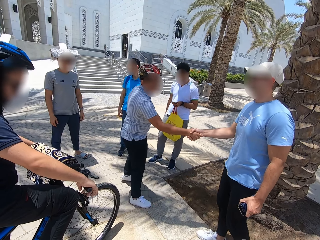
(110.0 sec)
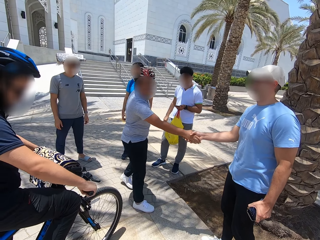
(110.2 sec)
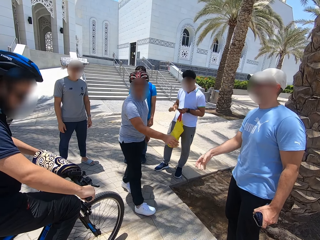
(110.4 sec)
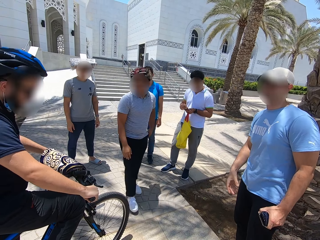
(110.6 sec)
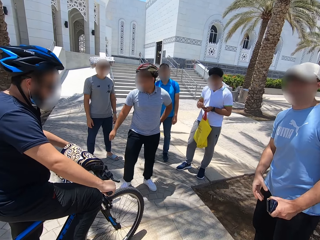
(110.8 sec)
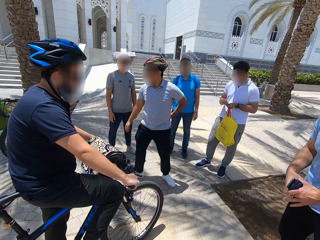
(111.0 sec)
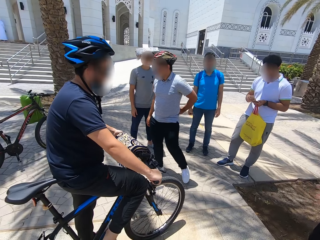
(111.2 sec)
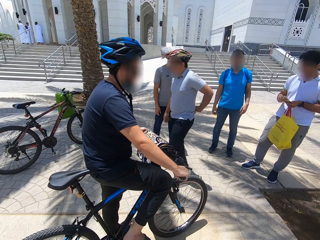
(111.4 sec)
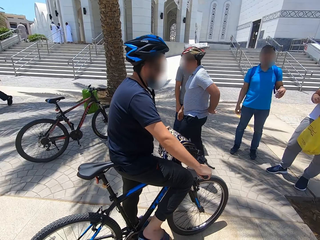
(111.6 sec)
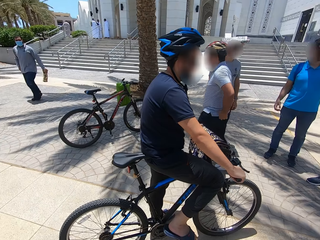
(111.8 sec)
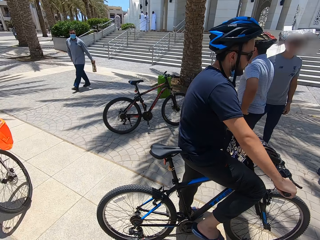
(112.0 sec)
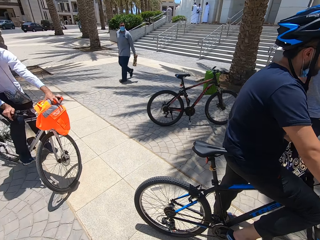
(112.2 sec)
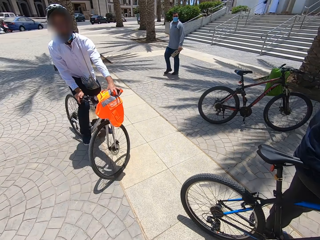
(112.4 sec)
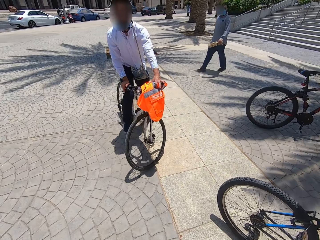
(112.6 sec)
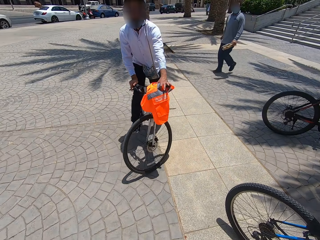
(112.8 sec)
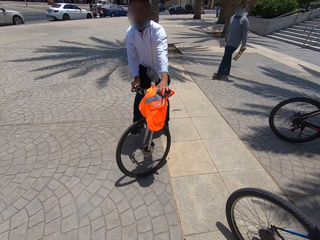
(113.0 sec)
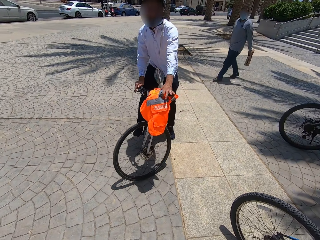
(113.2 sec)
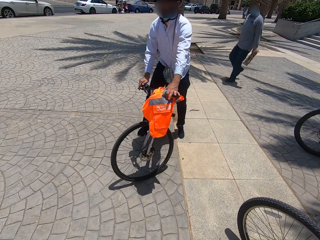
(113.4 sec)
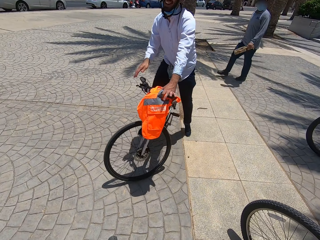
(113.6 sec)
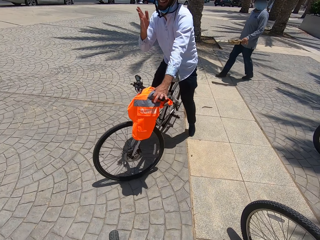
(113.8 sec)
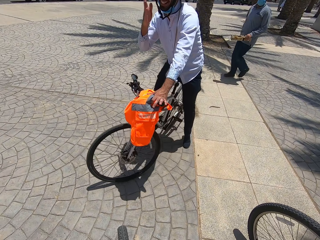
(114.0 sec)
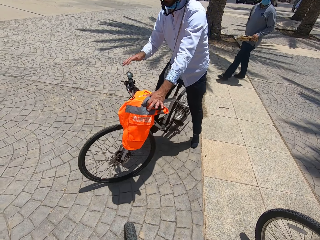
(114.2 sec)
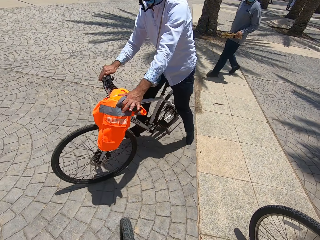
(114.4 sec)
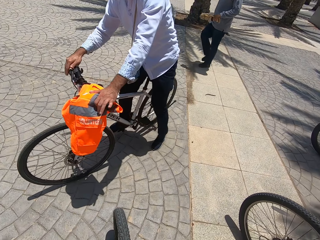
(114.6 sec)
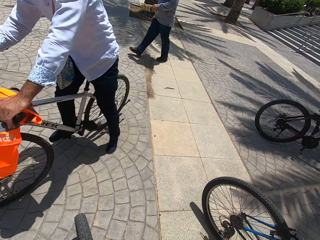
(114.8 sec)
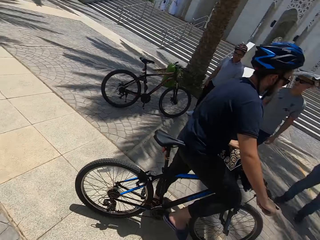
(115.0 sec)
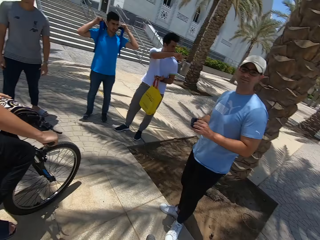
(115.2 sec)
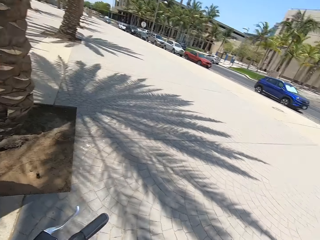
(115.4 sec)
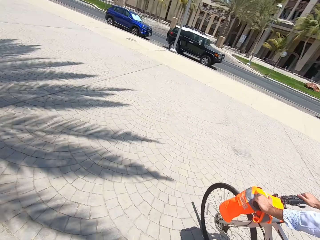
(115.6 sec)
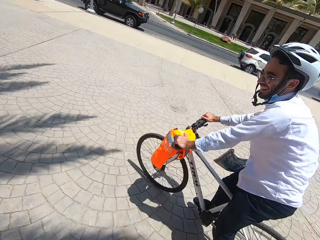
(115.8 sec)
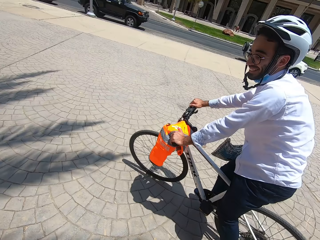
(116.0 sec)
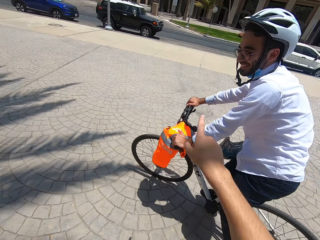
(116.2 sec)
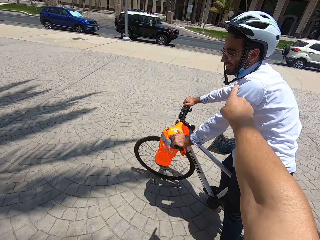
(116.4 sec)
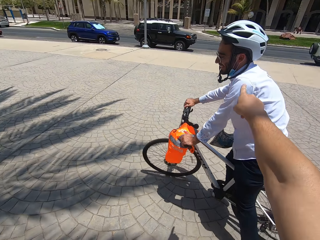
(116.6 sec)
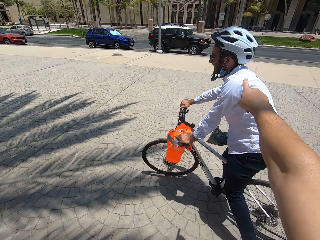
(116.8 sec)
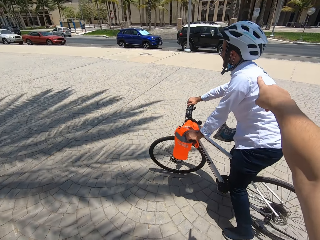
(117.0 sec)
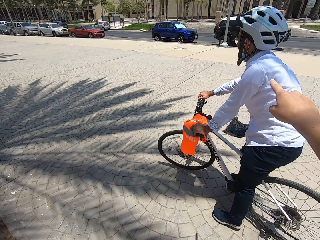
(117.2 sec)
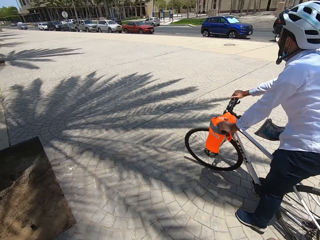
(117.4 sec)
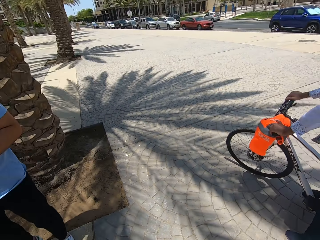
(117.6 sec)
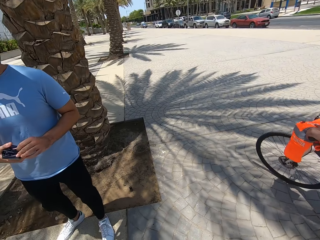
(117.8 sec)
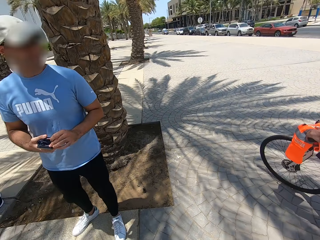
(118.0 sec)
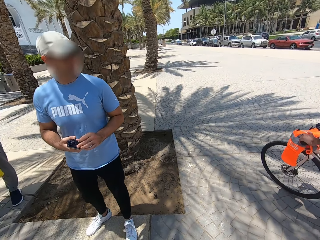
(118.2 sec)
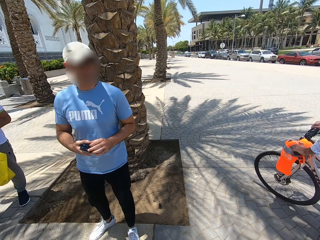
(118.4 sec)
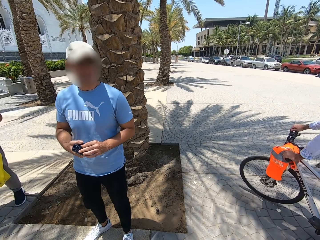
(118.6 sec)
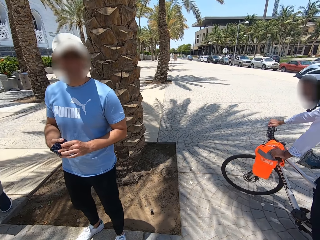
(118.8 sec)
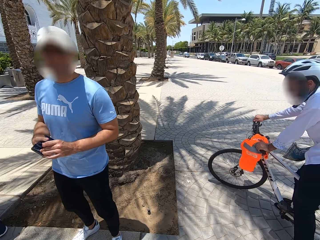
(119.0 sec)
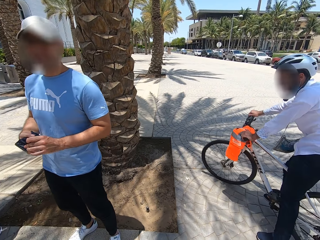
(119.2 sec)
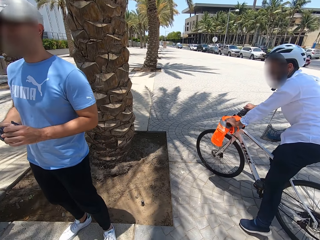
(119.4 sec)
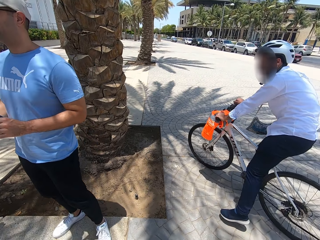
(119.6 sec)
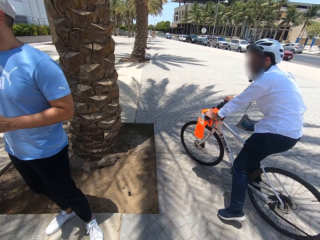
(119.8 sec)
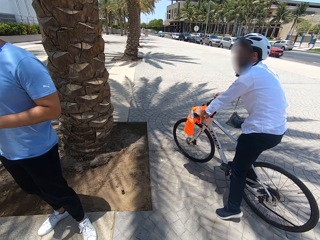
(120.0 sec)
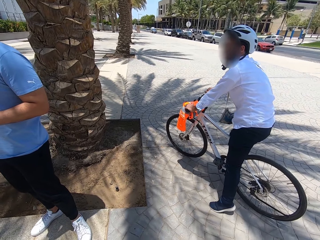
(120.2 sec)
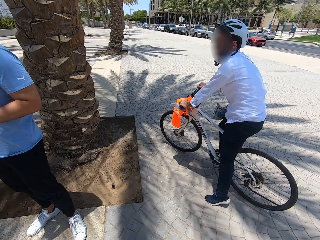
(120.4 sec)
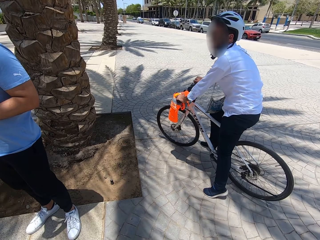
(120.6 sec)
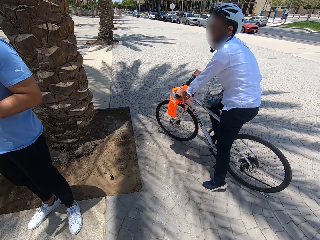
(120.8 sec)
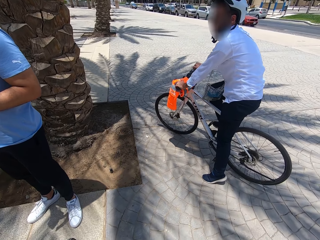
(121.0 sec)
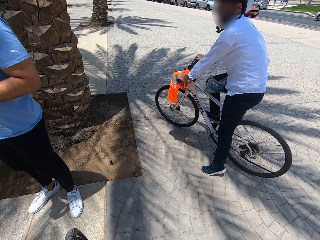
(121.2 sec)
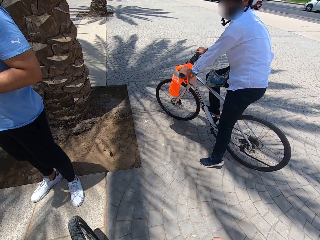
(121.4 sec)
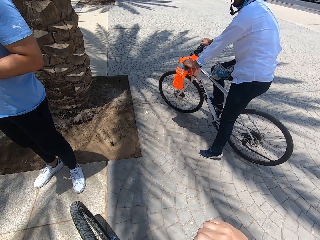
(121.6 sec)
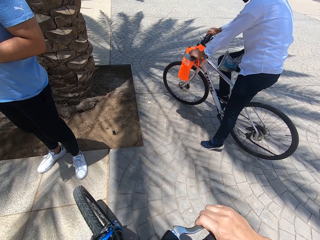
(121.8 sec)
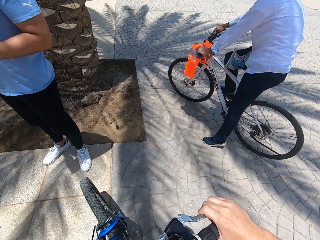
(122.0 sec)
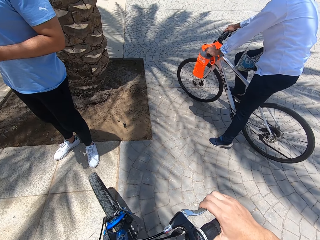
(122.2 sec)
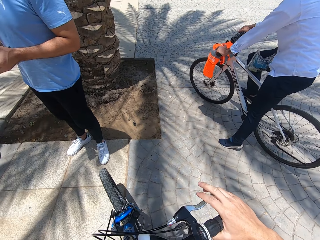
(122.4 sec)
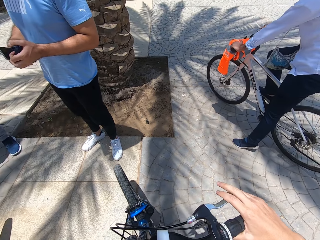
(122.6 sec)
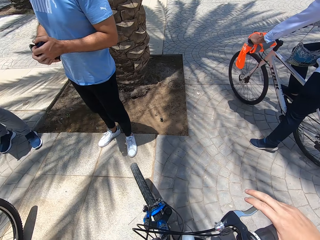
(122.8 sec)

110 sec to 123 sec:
Someone greets a man. Someone walks on the walkway. The camera wearer looks around the compound. Another man cycles on the walkway. The camera wearer communicates on the walkway. They point at a person. They stare at another person.

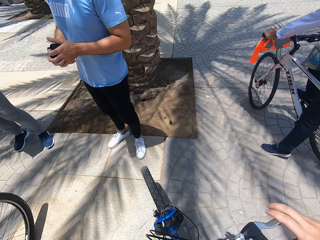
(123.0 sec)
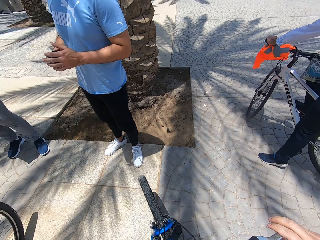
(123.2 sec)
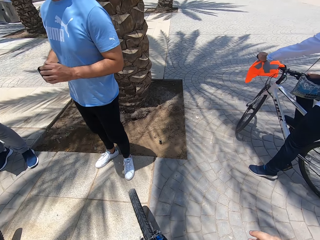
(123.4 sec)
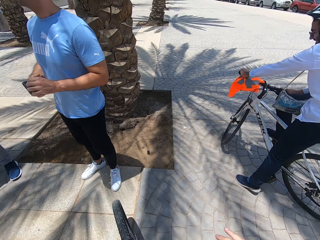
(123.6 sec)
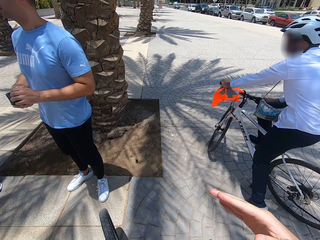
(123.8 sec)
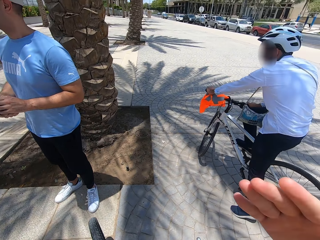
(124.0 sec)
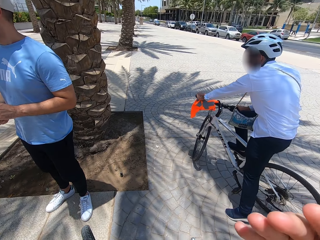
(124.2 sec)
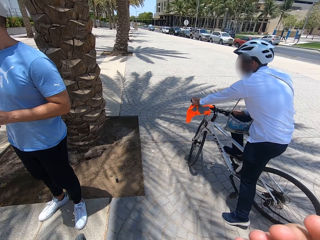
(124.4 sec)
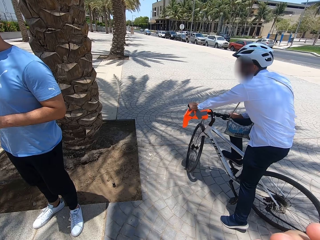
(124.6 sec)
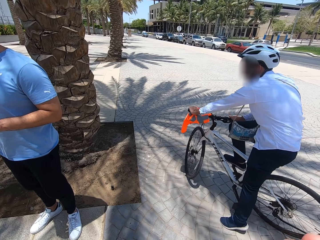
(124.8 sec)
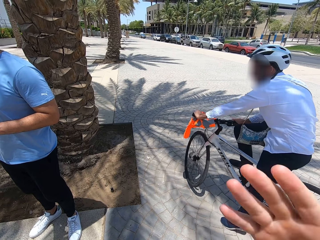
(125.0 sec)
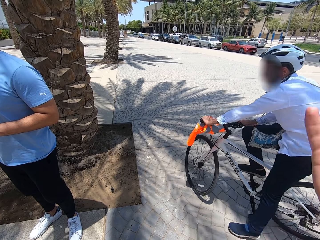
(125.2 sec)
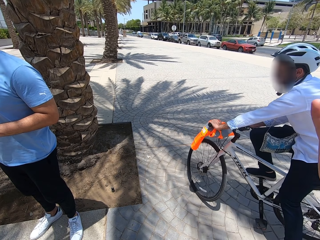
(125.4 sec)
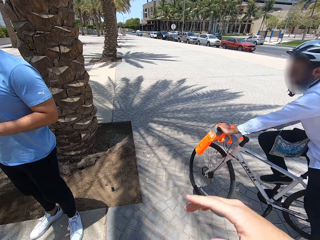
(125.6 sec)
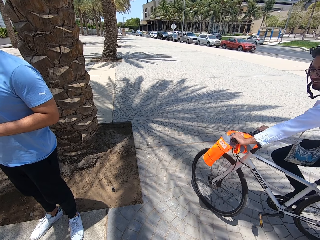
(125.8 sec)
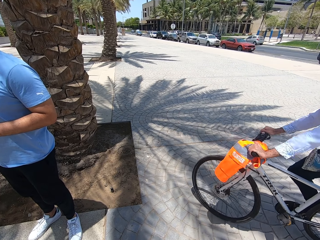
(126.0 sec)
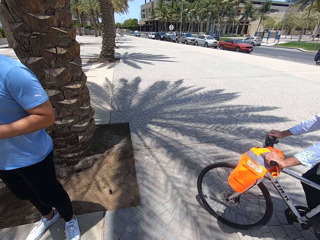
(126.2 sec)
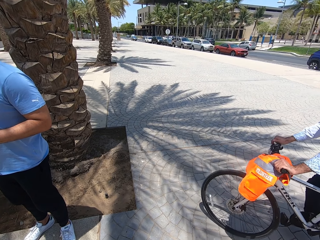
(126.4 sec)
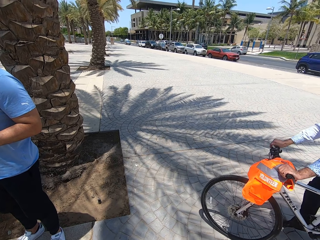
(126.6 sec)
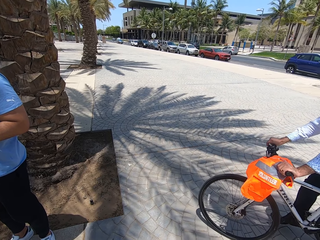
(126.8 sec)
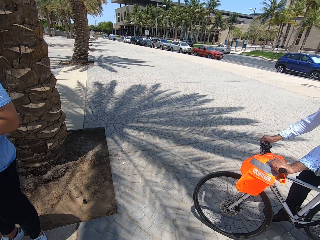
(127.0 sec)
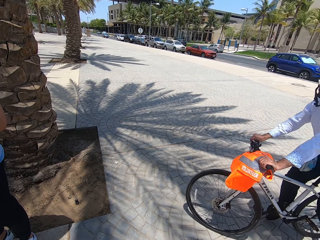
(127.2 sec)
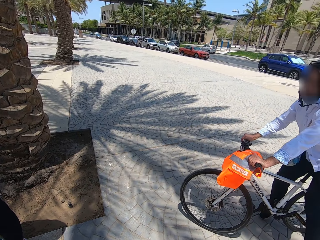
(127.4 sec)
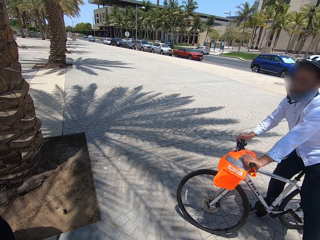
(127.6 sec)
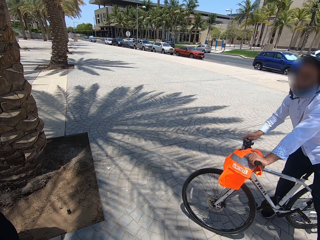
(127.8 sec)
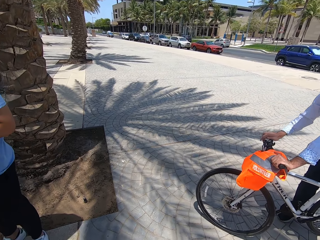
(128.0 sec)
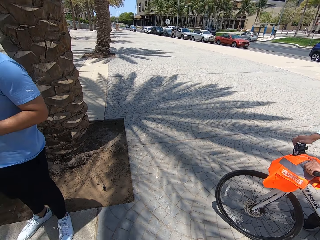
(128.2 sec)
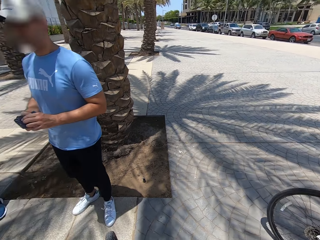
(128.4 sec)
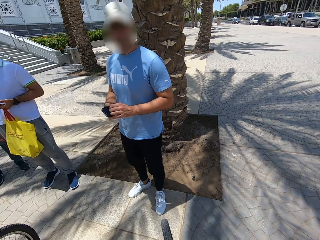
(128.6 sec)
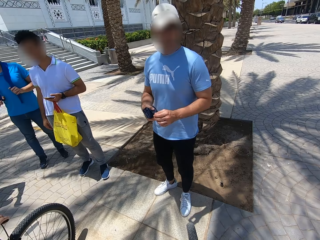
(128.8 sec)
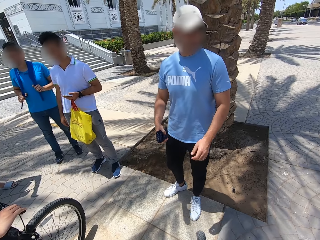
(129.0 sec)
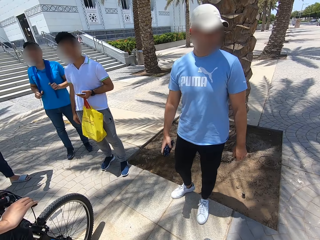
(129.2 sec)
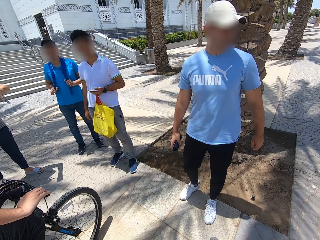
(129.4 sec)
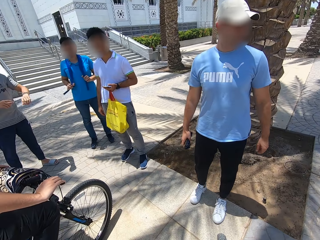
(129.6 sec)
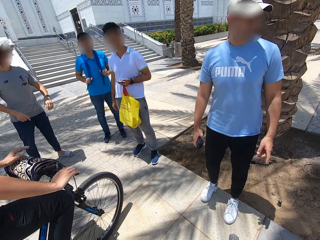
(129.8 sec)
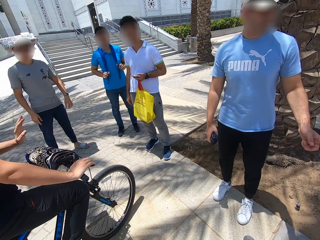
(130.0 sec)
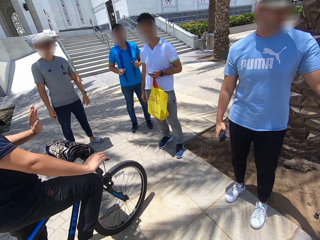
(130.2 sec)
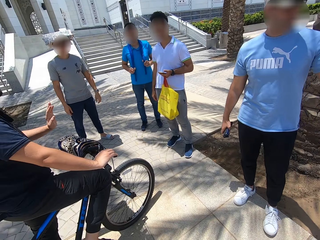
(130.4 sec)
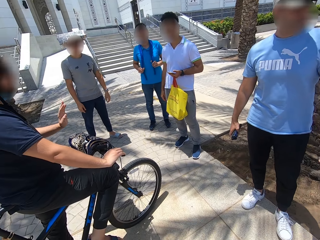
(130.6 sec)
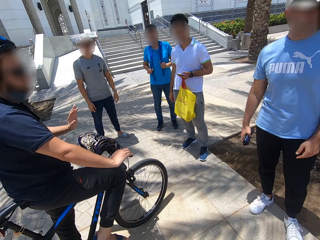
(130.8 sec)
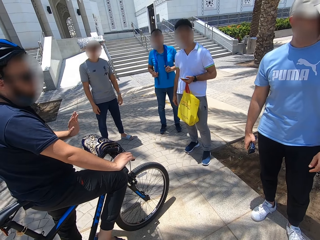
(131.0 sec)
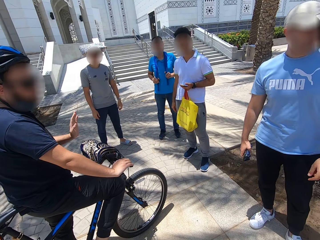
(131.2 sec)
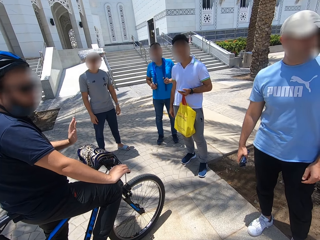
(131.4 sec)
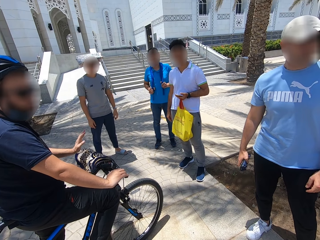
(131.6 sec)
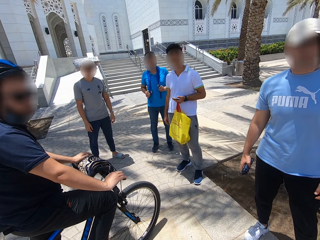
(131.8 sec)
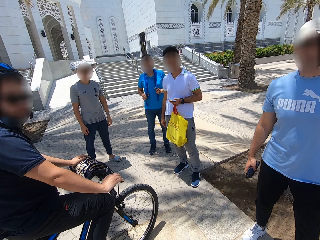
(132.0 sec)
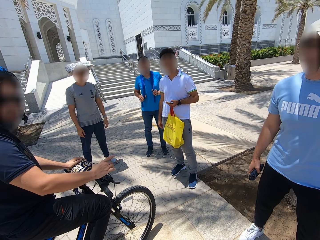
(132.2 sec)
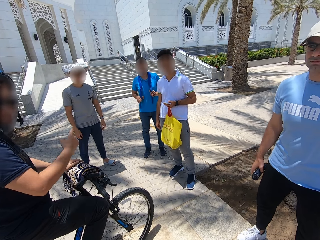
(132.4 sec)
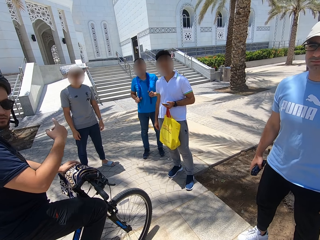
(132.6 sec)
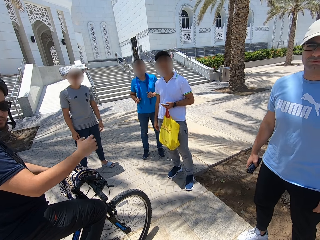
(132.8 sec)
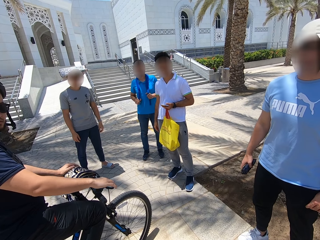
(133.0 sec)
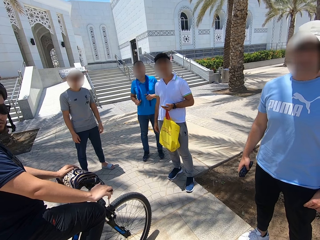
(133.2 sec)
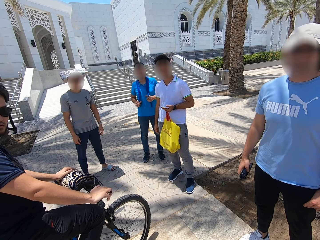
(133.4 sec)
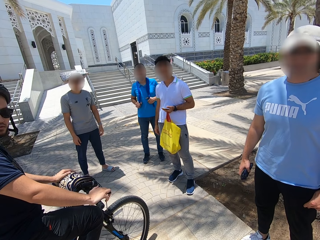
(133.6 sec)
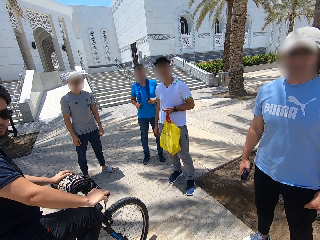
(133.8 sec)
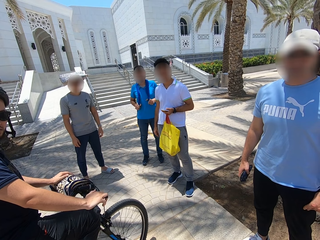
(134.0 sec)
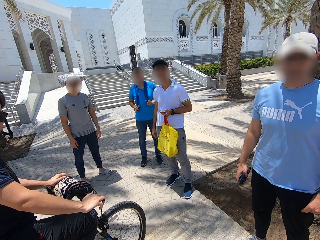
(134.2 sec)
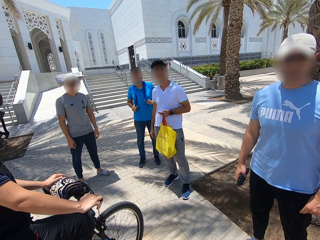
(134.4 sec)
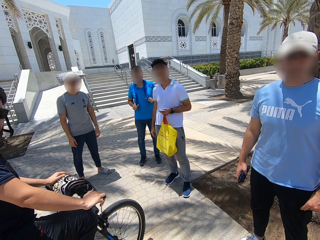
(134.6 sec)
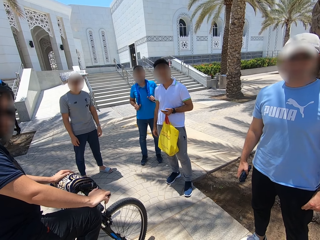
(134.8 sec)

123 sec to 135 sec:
A man talks on the walkway.
